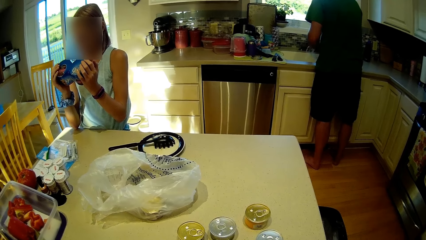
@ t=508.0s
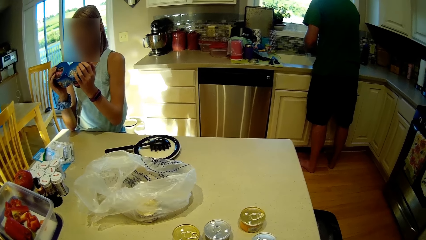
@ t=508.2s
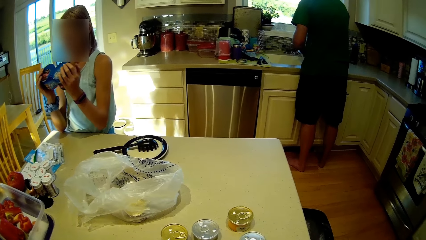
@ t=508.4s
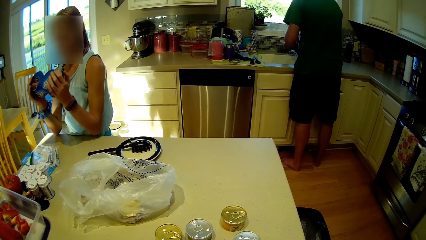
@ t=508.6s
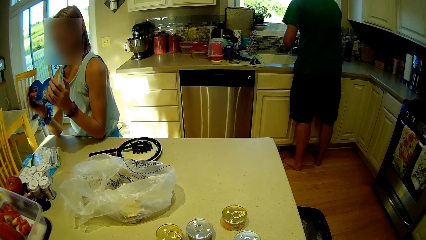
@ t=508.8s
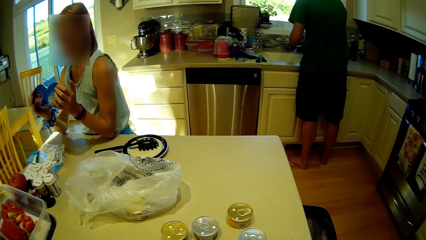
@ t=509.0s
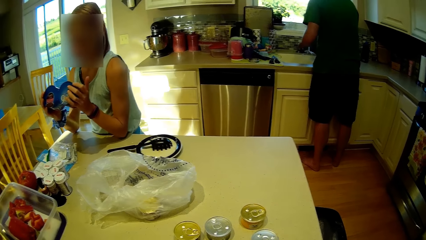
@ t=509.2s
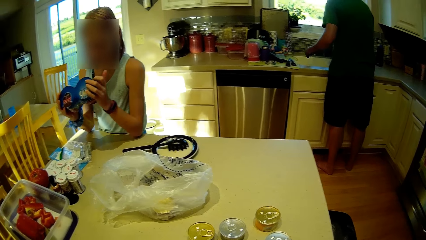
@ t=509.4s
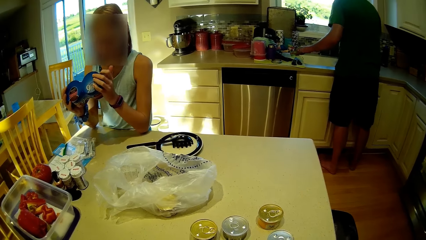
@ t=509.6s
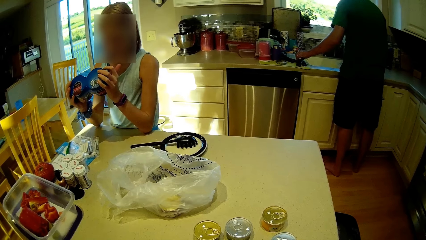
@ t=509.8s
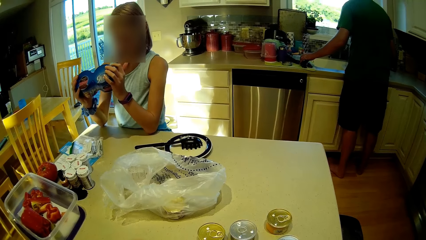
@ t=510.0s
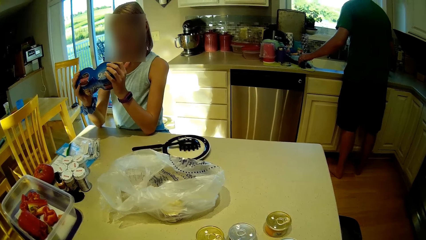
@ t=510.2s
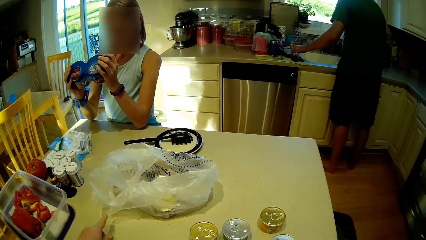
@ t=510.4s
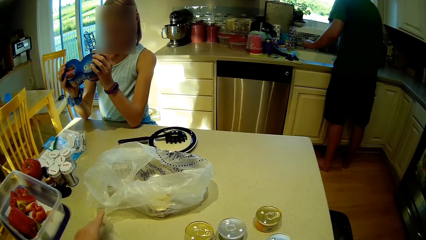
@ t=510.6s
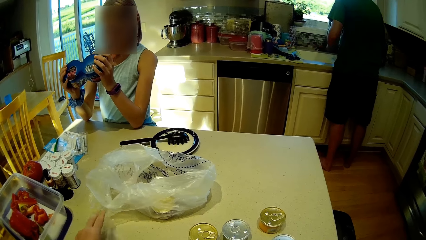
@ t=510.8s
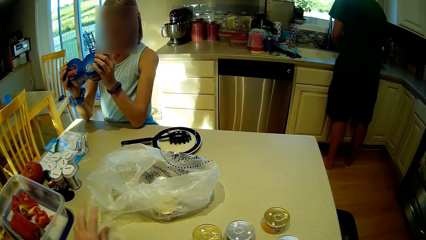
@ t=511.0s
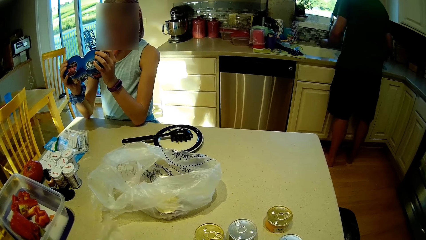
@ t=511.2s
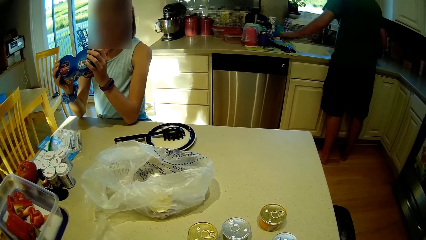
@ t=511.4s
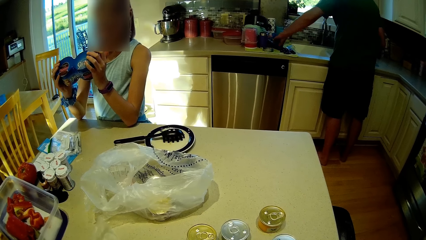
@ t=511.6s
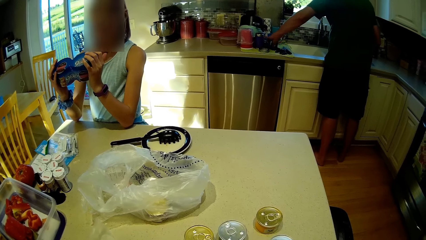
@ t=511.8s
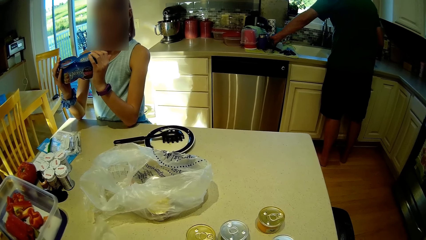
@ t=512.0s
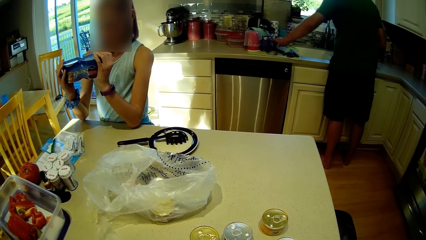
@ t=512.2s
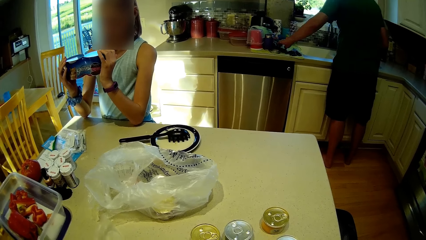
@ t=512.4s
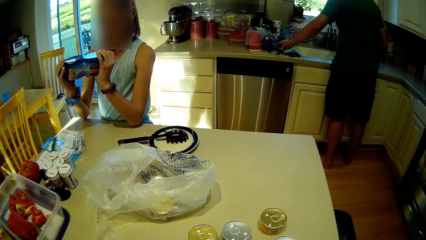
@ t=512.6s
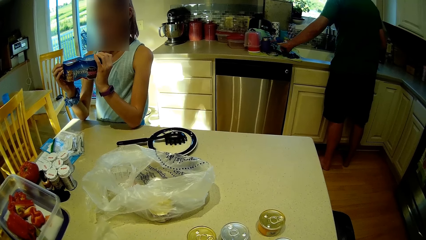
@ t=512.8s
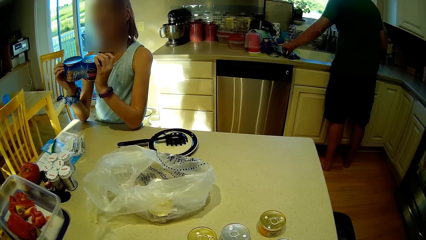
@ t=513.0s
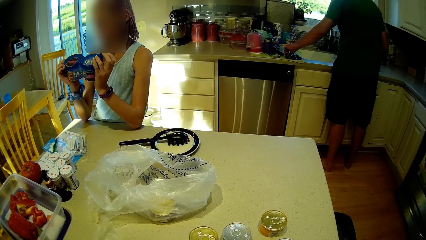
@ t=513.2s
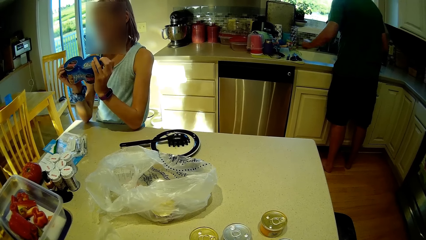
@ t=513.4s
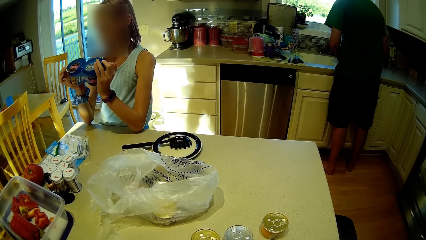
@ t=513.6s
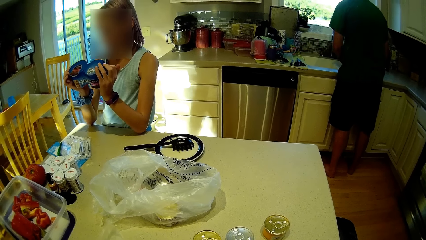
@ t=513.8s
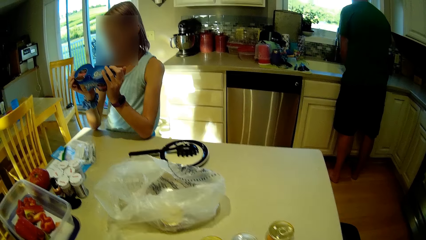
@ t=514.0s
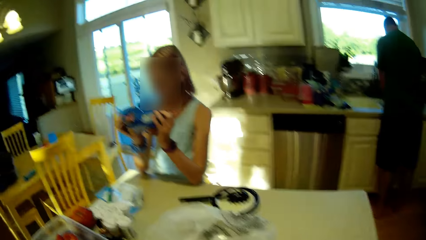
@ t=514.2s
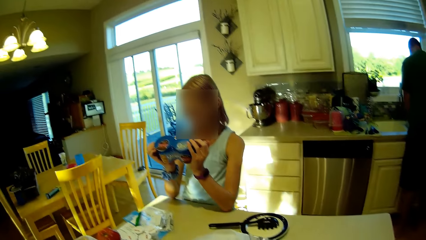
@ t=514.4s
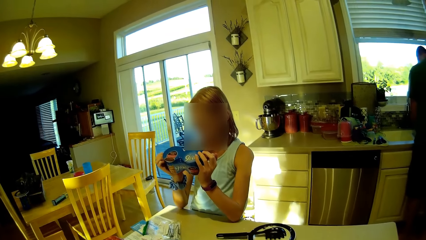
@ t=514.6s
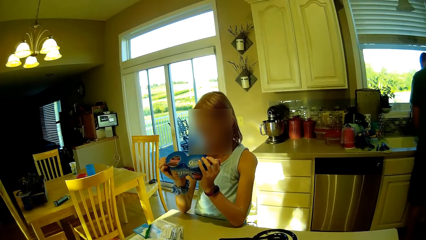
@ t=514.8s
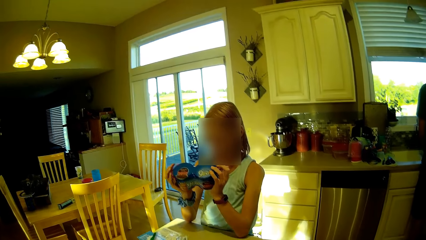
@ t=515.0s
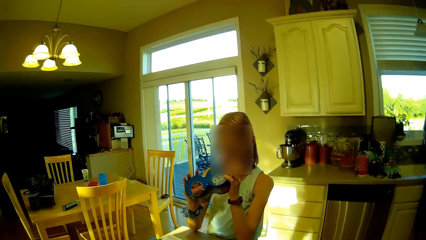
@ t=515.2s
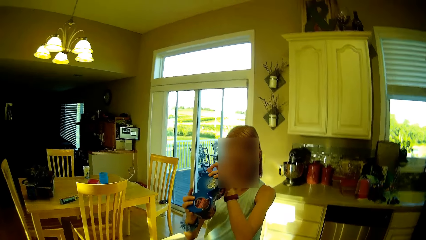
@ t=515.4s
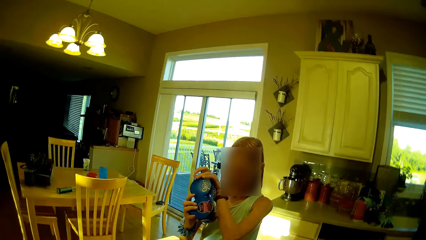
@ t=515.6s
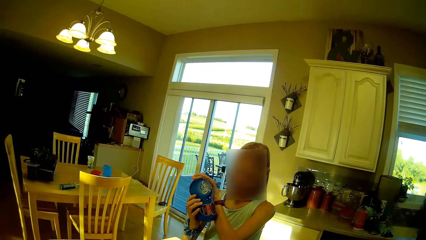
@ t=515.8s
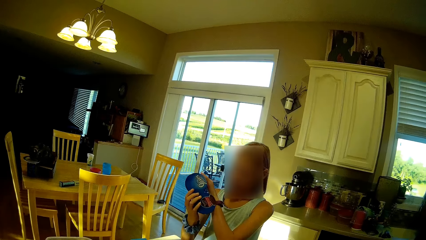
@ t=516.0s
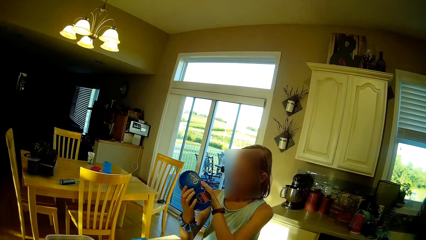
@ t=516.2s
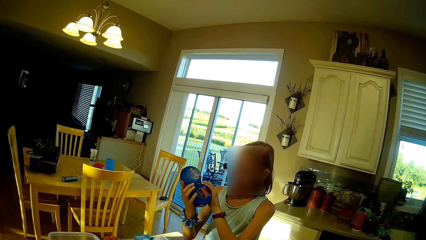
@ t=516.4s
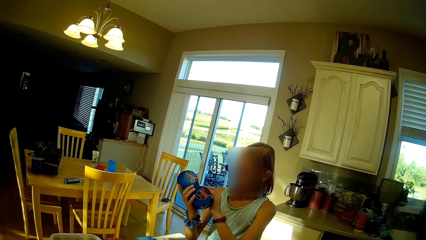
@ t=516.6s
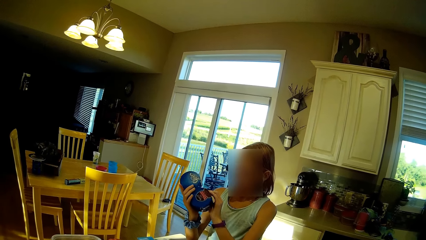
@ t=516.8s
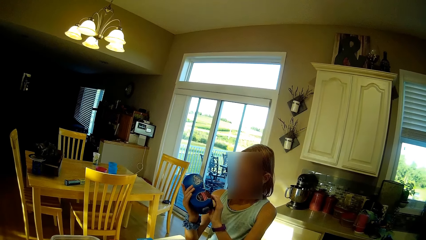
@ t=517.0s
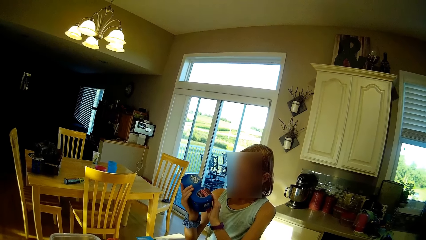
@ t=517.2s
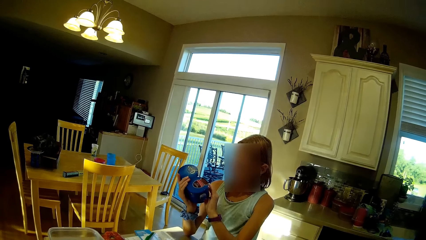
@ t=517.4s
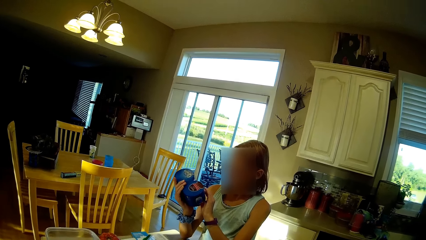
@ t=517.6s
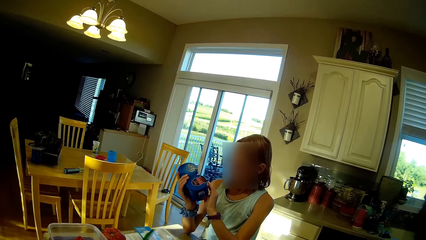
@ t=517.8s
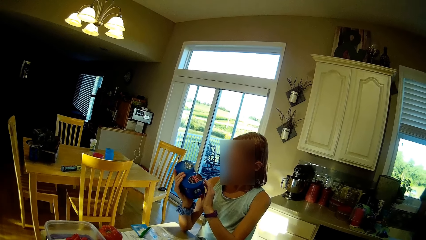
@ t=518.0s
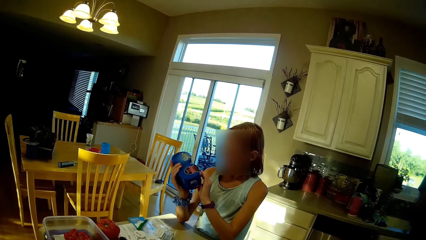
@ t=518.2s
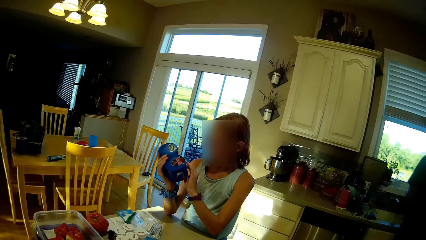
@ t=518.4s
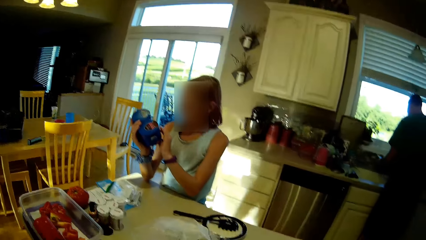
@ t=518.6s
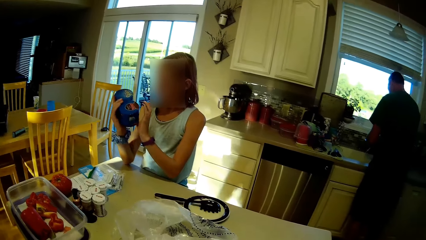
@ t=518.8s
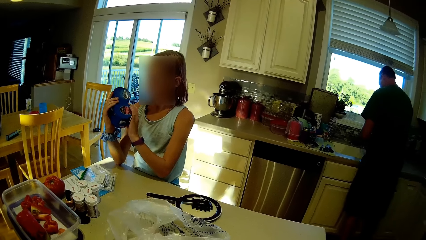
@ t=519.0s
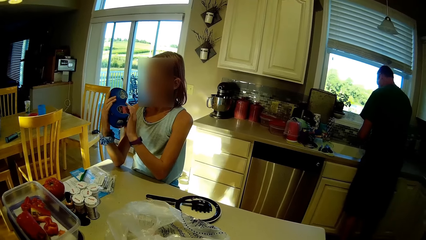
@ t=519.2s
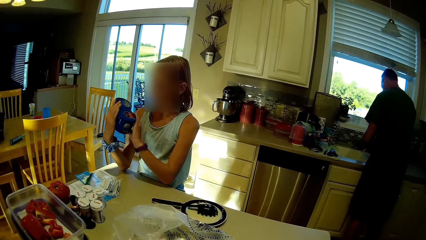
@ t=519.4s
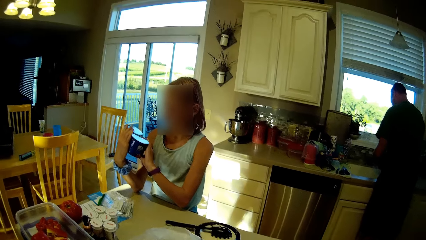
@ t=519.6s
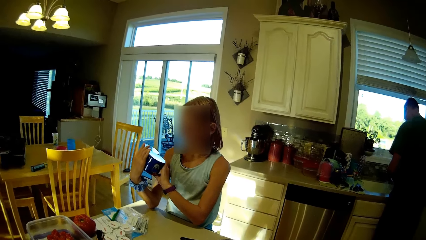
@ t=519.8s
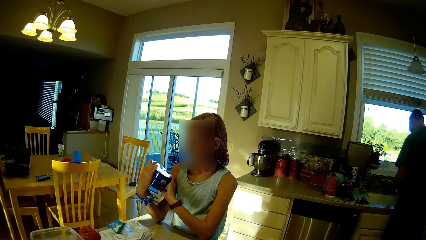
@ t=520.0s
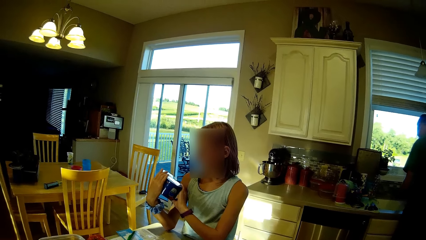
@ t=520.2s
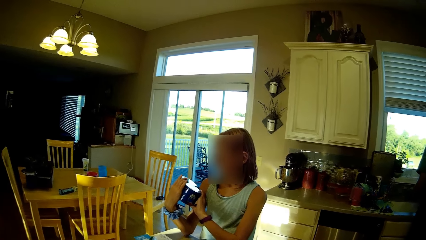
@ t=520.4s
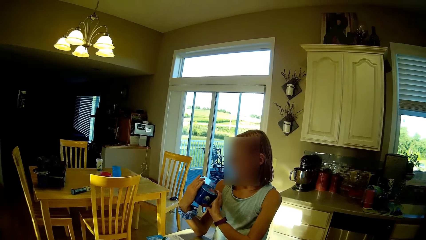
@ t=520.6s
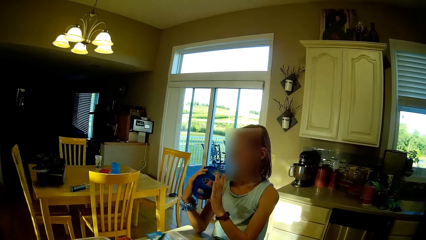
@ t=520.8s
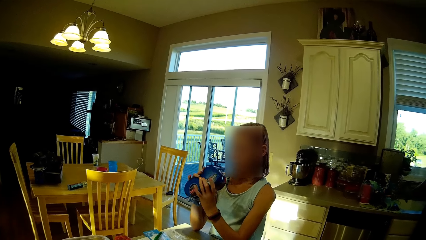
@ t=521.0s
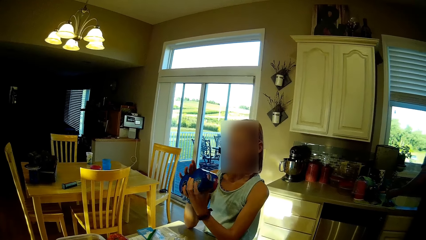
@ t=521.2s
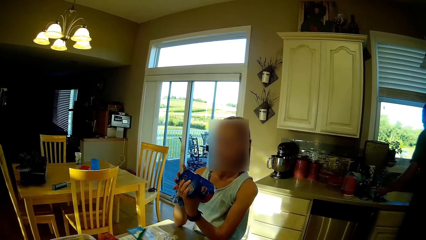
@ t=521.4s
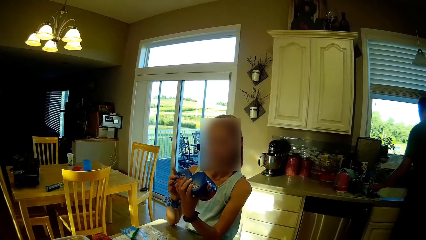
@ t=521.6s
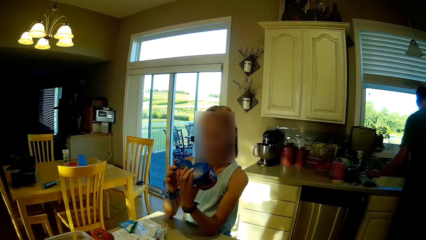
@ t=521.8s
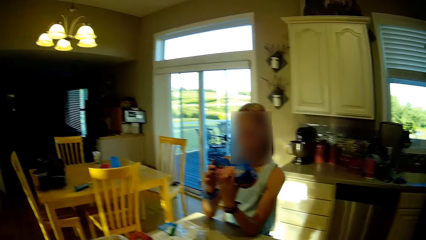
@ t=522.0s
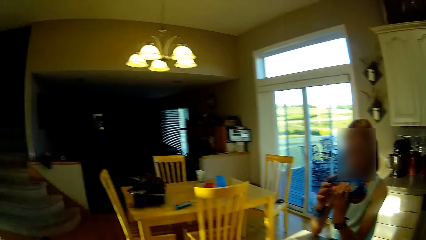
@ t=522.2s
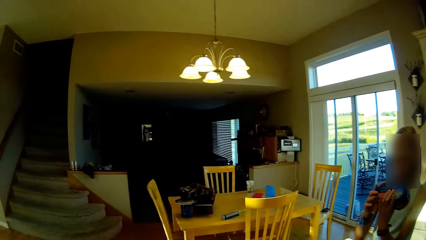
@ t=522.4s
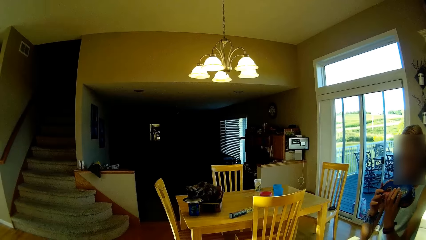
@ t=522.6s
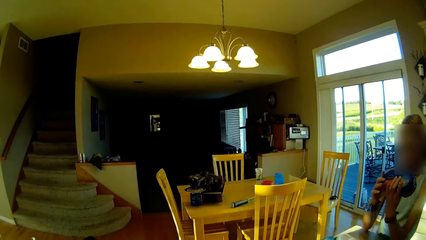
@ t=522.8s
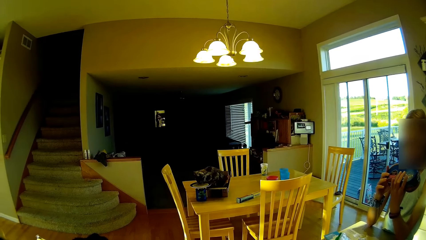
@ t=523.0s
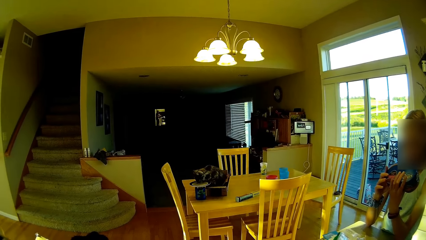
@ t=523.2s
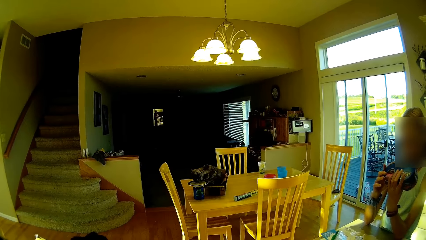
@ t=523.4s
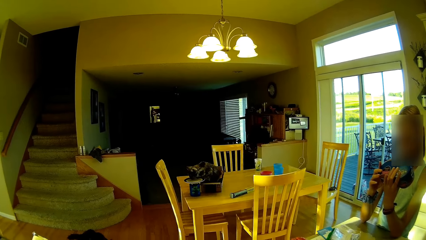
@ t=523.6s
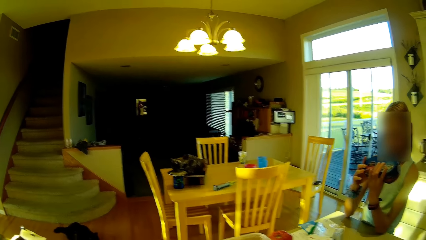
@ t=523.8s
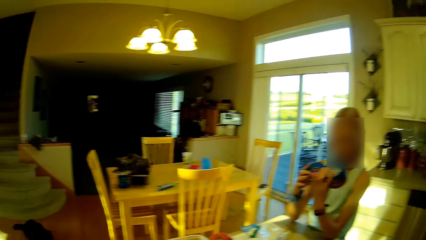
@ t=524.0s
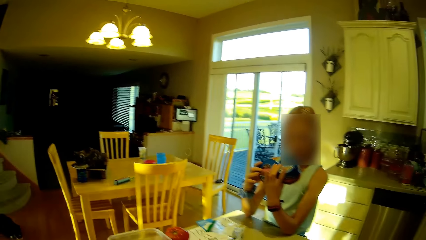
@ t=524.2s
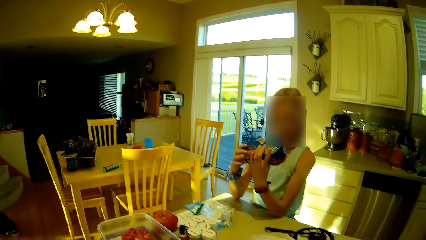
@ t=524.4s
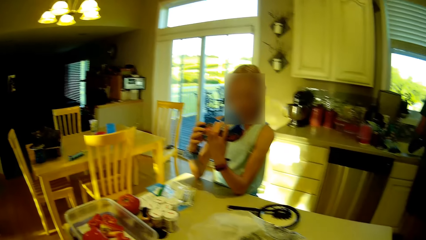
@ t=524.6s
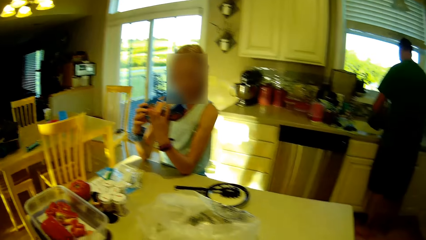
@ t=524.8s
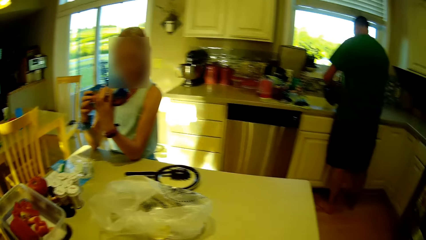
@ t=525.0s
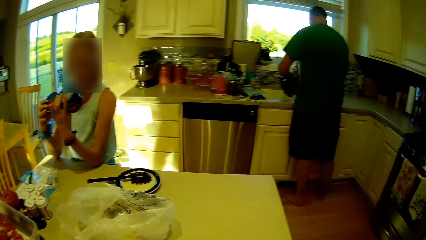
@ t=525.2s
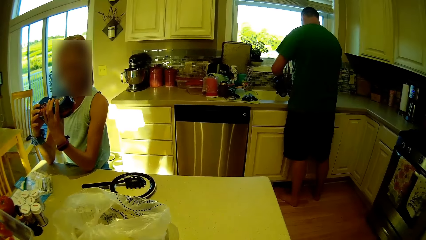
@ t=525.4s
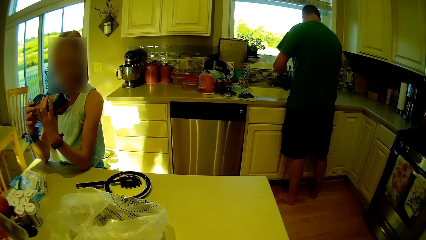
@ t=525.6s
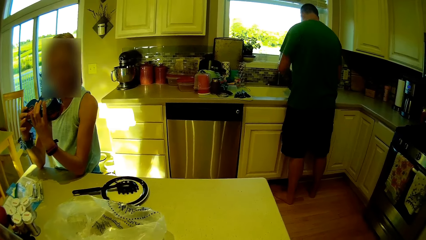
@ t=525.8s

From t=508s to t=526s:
The camera wearer looks around. A person touches the Oreo box. The person turns the tin. The person stares at the tin. The person turns the tin. The person stares at the tin.
